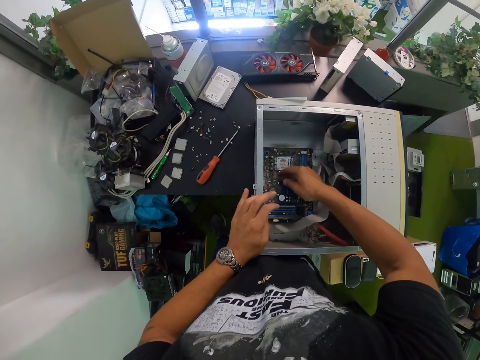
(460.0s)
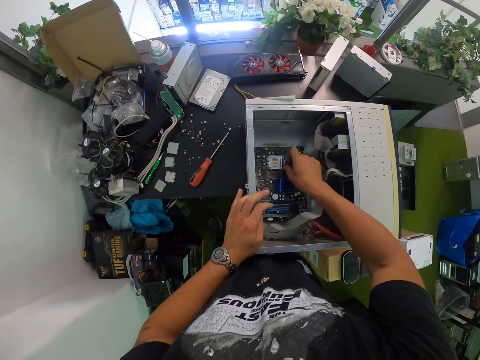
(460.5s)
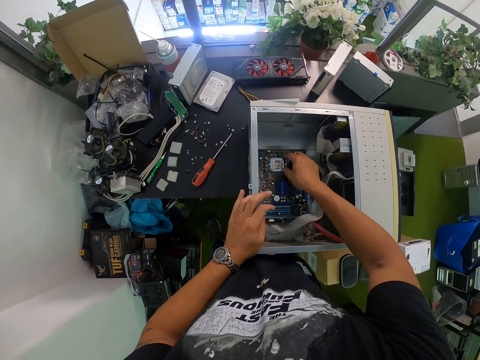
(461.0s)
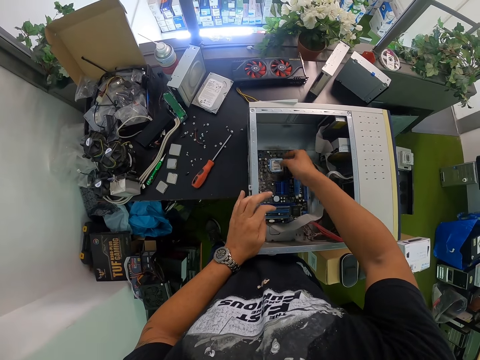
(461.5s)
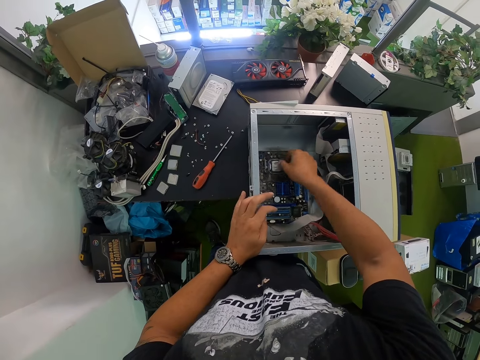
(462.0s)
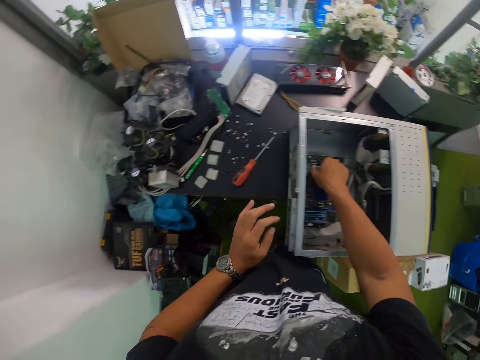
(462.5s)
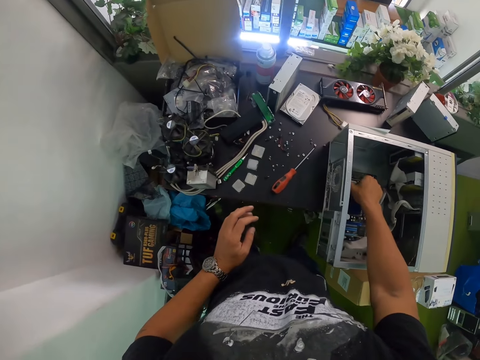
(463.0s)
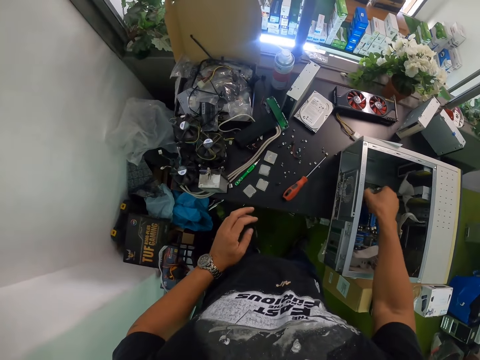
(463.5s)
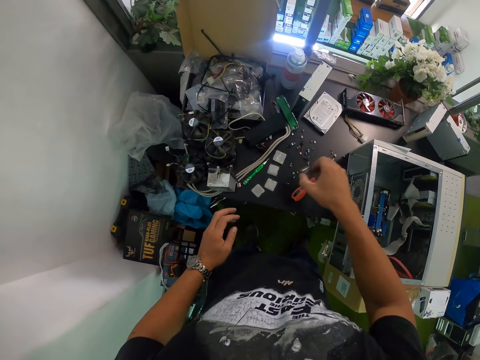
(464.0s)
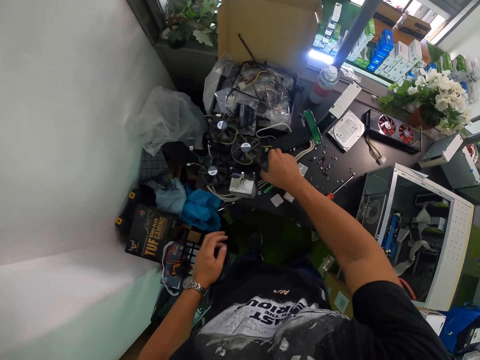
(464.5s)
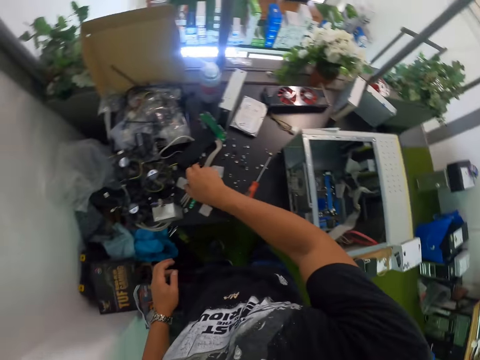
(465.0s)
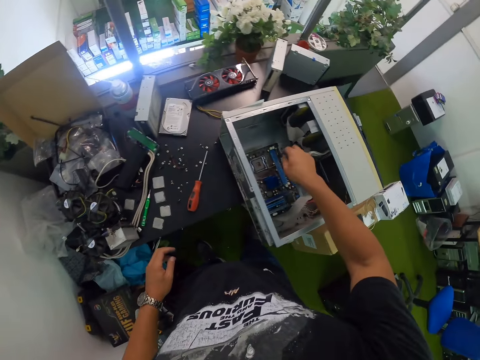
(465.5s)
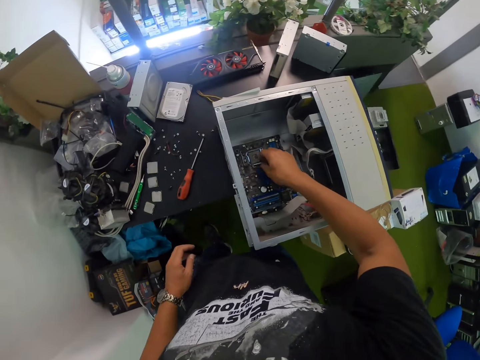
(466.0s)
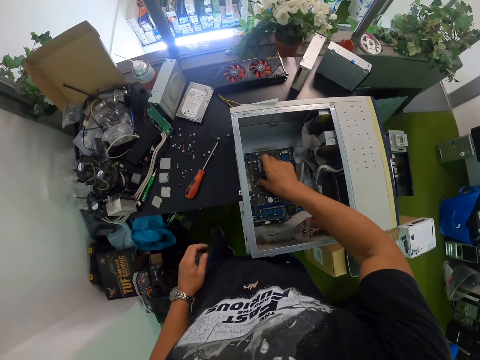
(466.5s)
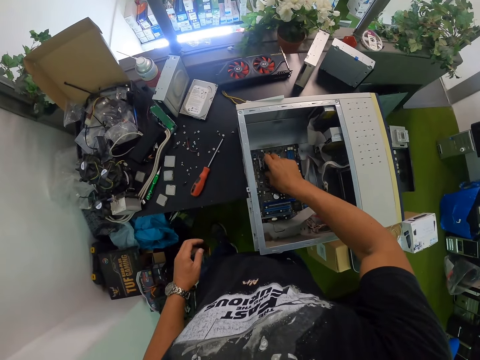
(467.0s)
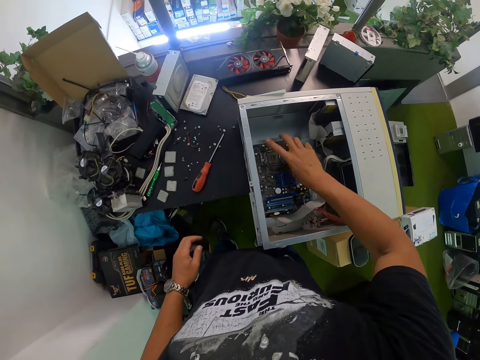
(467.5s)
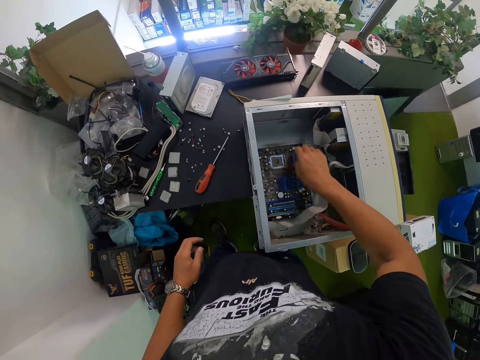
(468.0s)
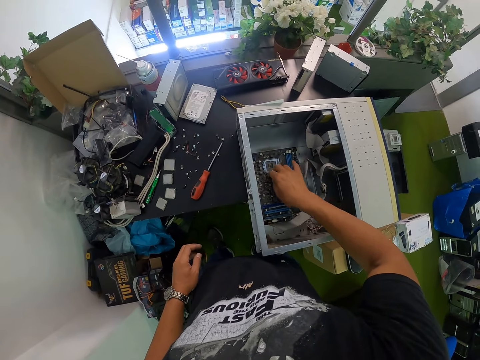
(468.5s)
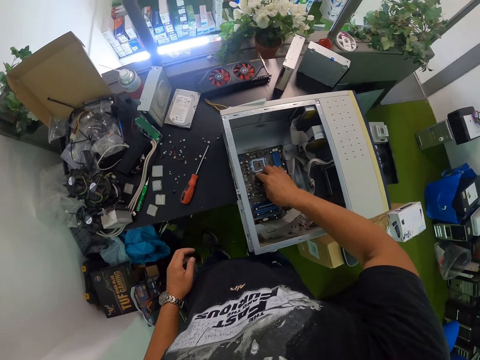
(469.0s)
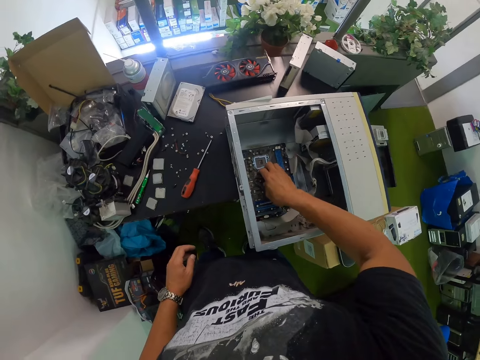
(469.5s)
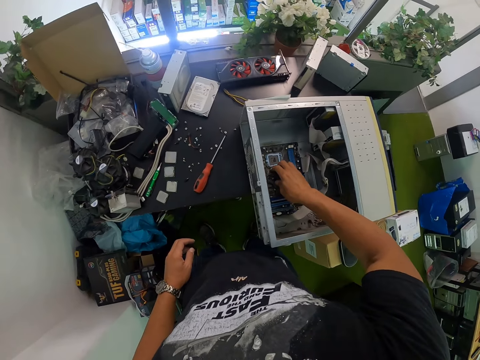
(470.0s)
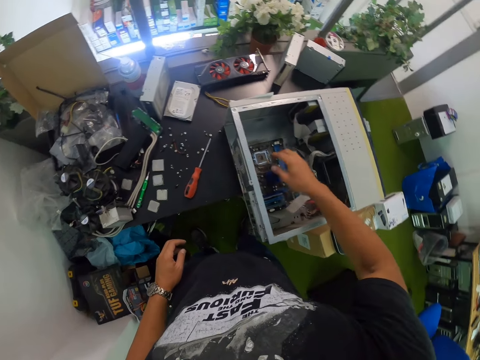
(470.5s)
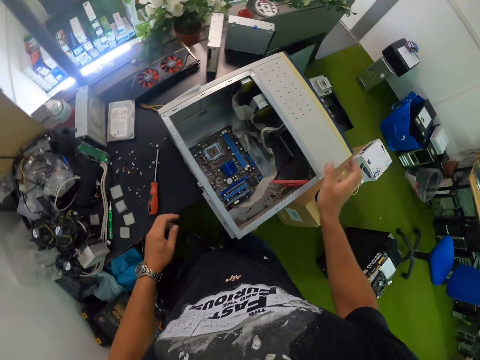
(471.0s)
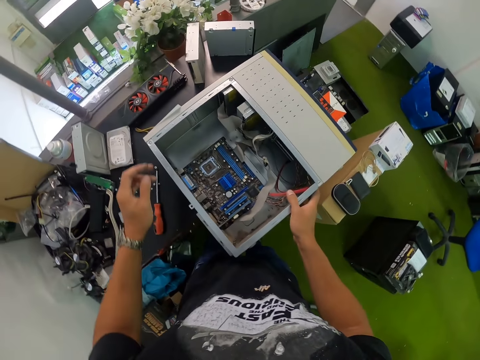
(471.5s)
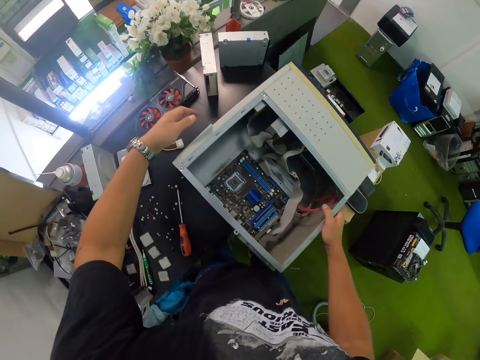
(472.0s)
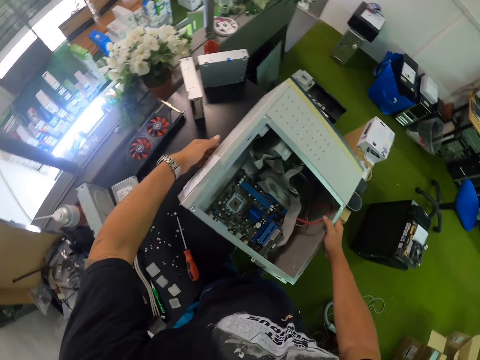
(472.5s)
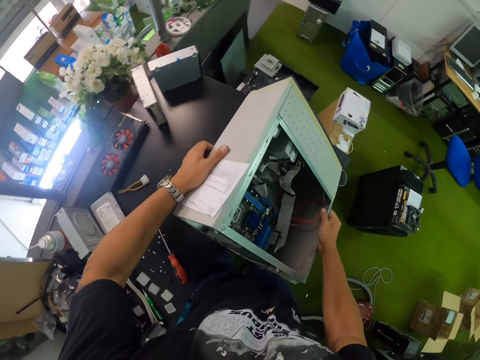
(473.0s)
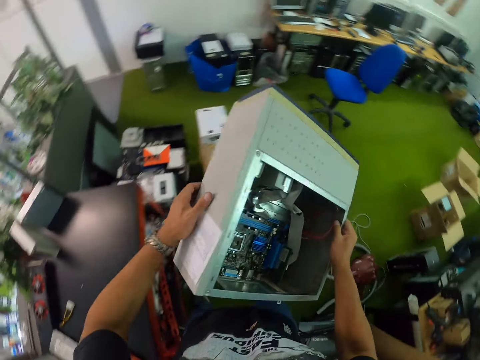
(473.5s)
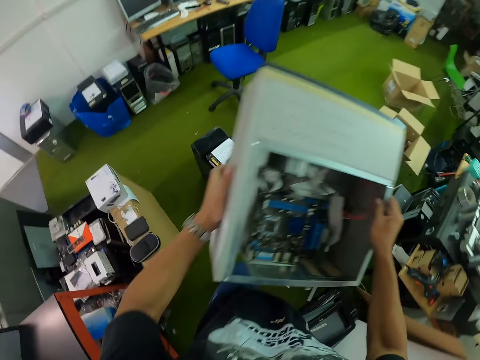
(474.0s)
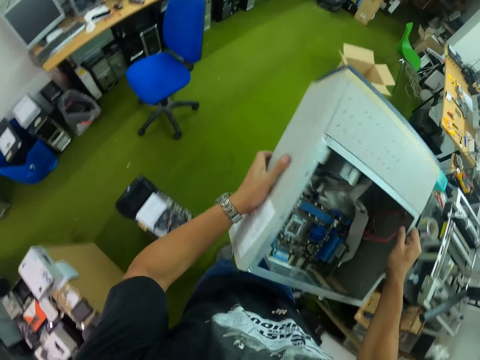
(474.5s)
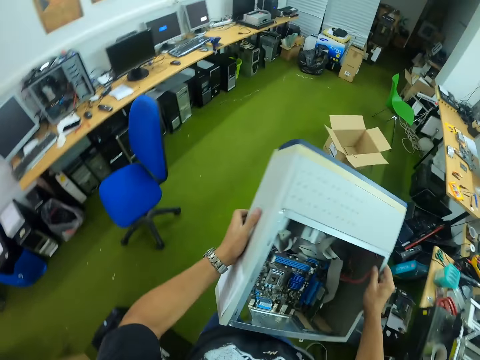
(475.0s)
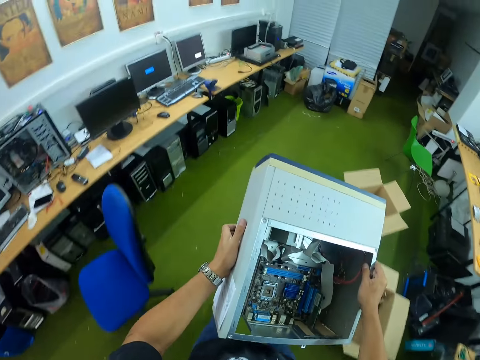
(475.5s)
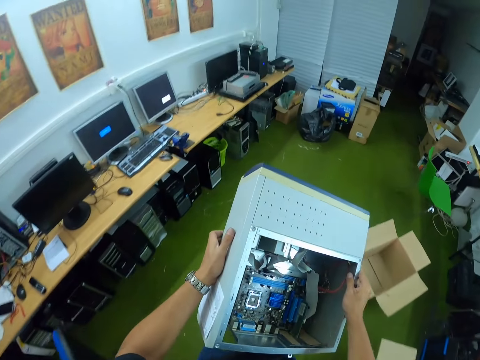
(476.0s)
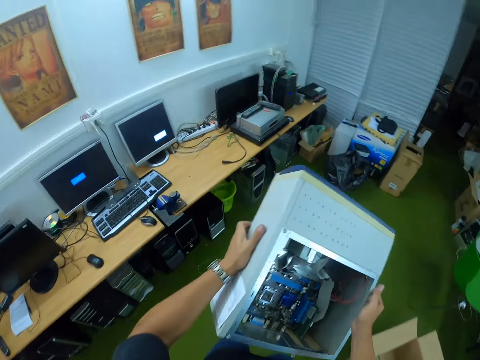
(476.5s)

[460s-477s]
The camera wearer touches other cables in the CPU. He takes out something from the CPU. He drops the chip board on the table with his right hand. He arranges the computer case motherboard with his right hand. He touches inside the CPU. He carries the computer case with both hands. He picks up the CPU with both hands. He walks to the table with the computer case in both hands.

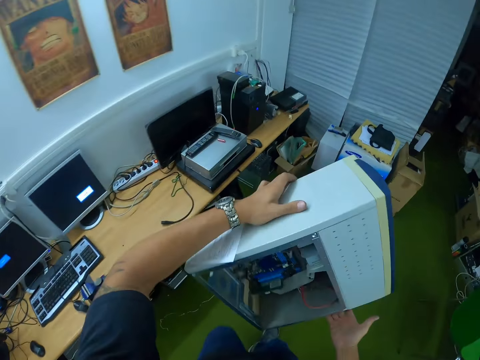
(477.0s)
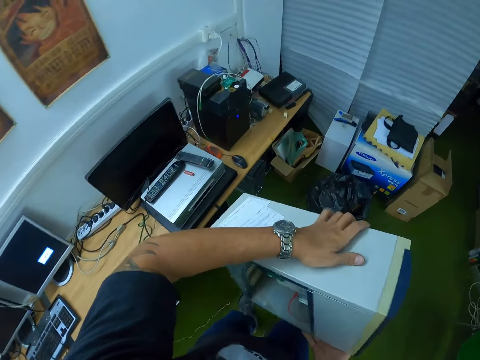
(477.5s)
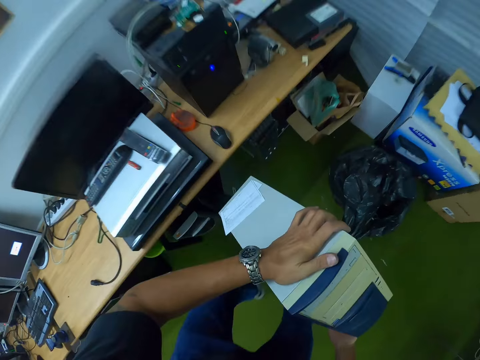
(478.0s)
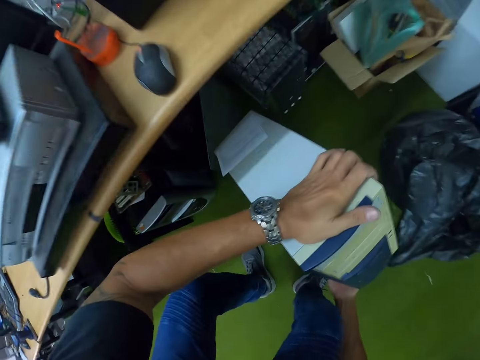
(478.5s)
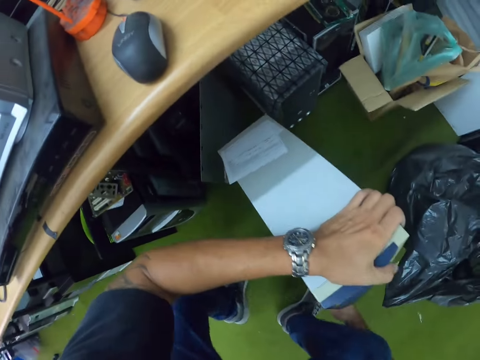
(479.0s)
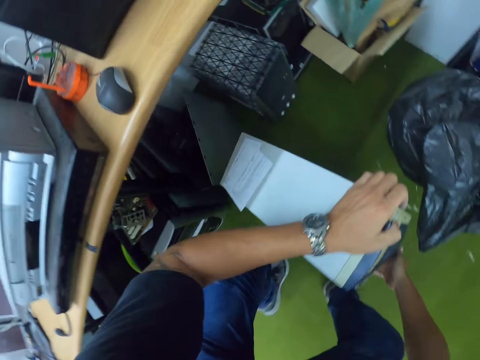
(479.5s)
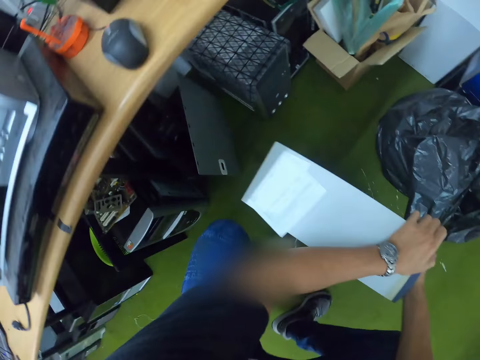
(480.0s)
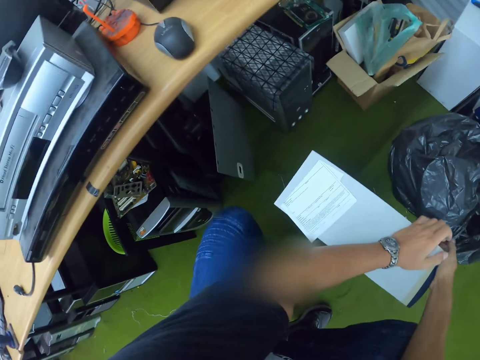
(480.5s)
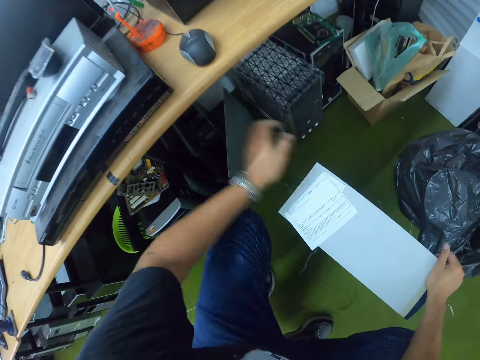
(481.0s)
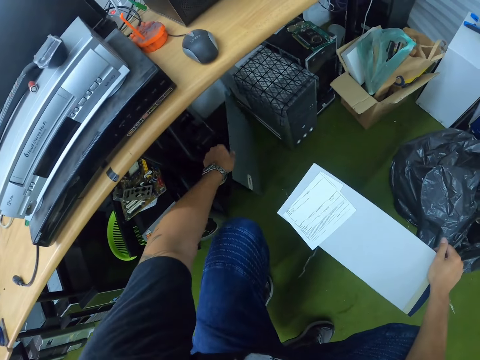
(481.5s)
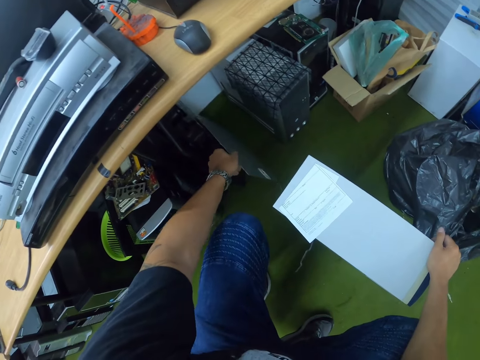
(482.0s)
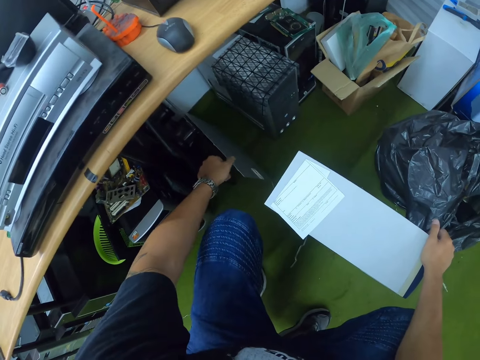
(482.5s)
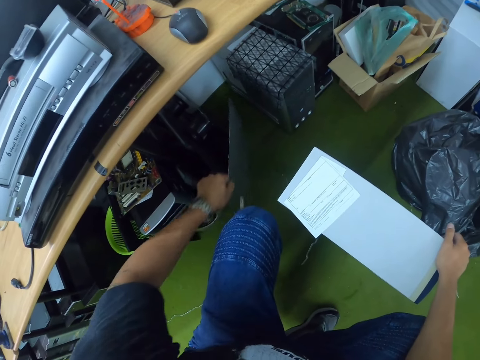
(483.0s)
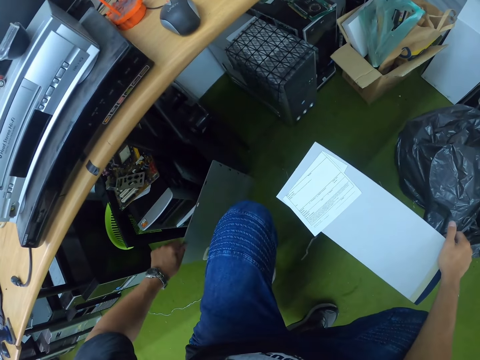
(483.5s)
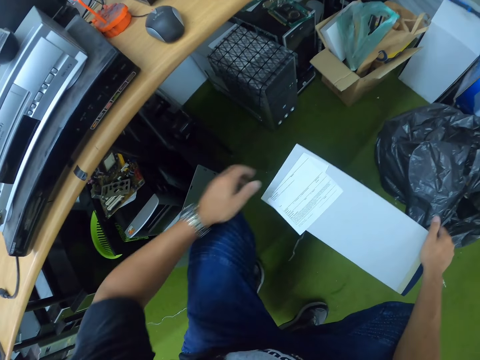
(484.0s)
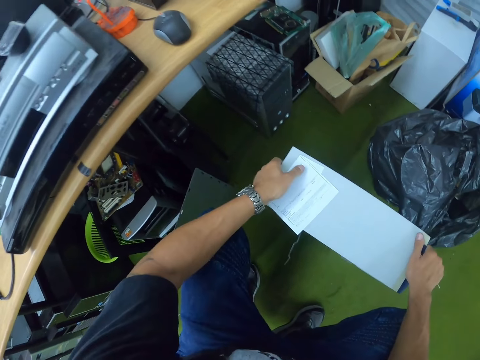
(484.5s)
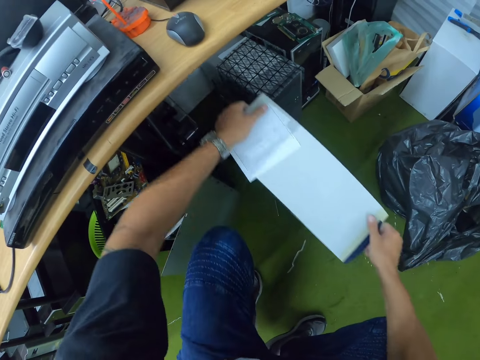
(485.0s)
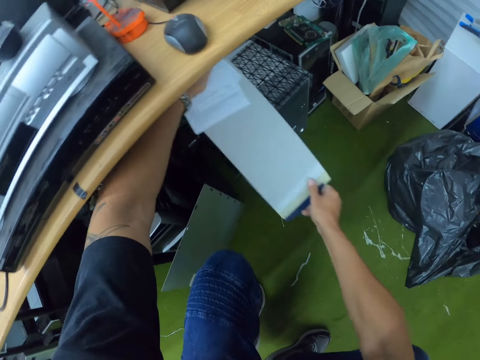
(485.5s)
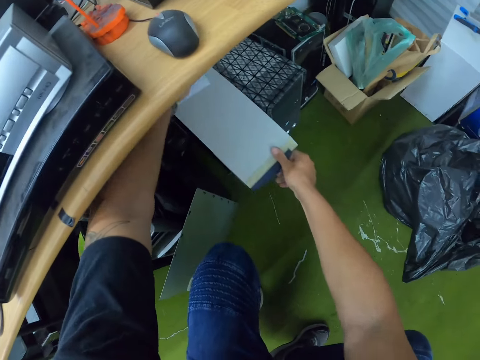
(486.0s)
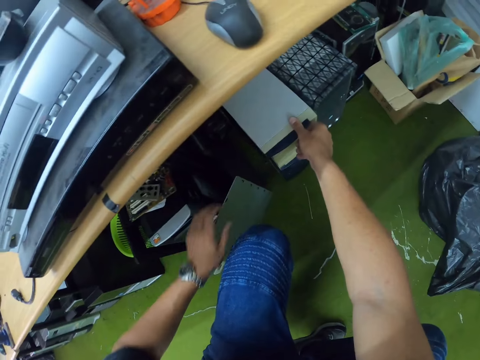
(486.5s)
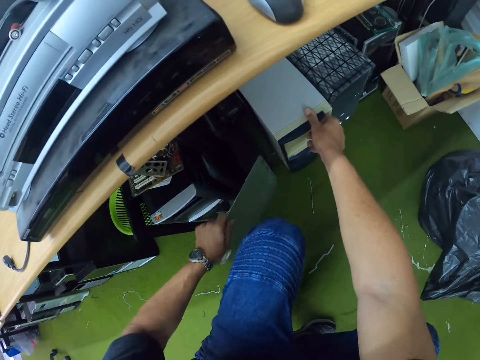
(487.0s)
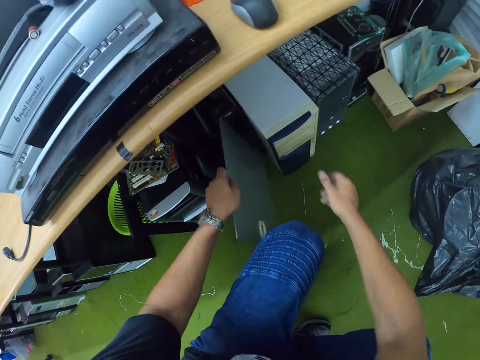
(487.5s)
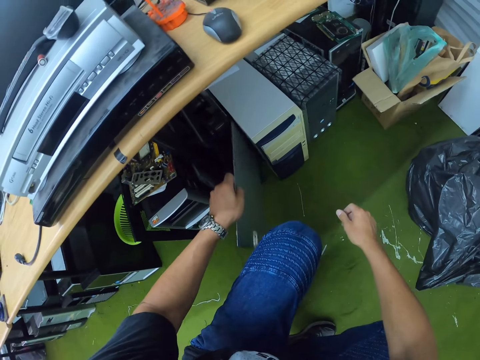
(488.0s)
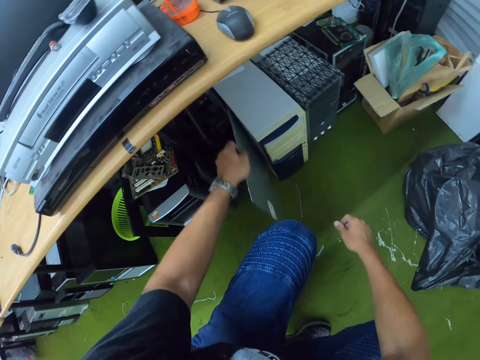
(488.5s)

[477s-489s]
The camera wearer drops the computer case on the ground under the table with both hands. He adjusts the laptop on the ground with his left hand. He adjusts the computer case on the ground with both hands. He puts the CPU on the floor under the table. He adjusts the laptop on the ground with his left hand.
